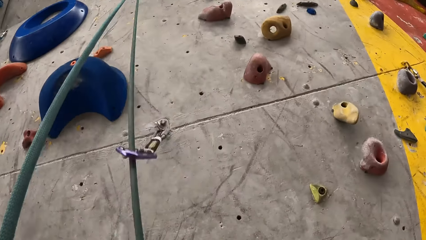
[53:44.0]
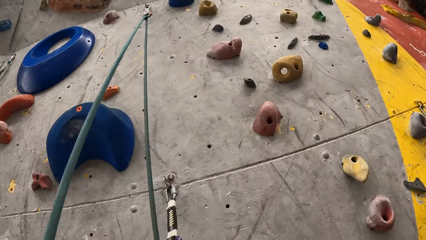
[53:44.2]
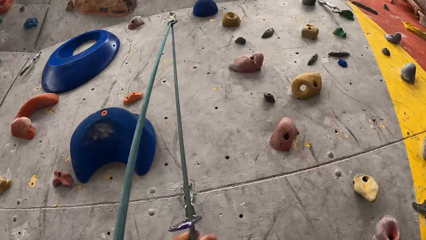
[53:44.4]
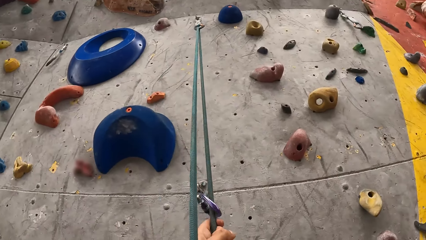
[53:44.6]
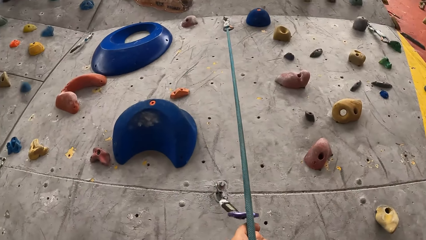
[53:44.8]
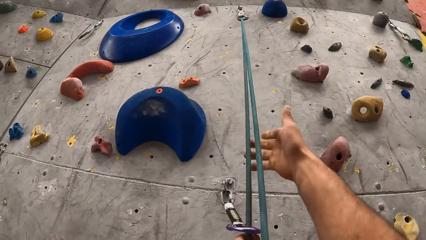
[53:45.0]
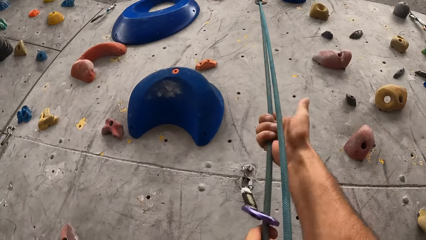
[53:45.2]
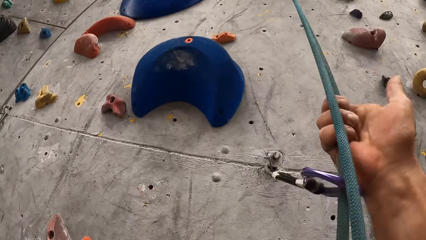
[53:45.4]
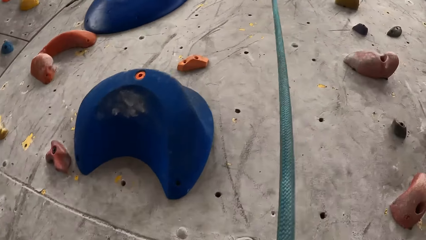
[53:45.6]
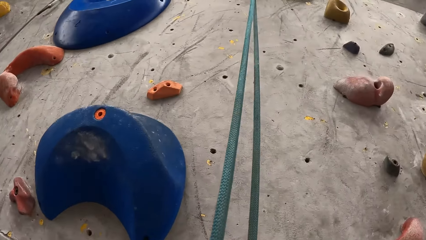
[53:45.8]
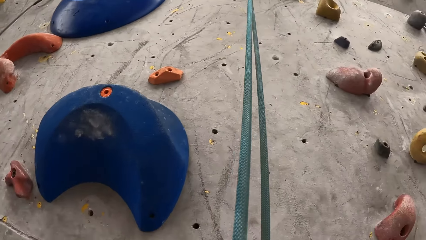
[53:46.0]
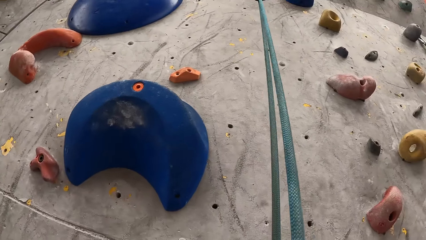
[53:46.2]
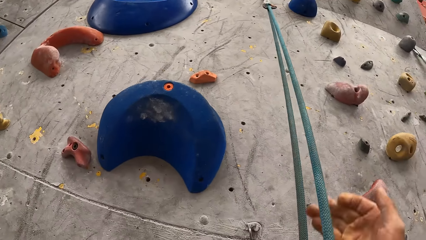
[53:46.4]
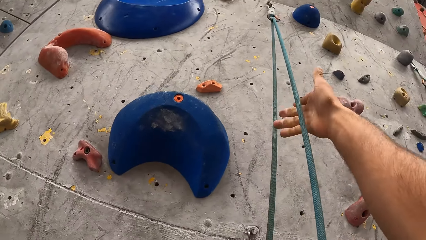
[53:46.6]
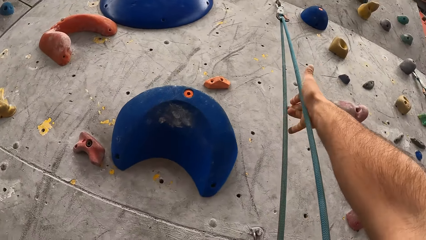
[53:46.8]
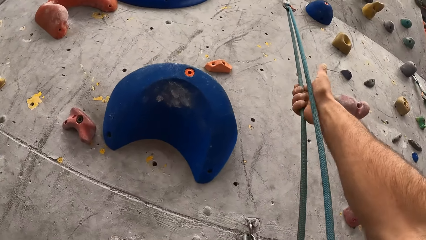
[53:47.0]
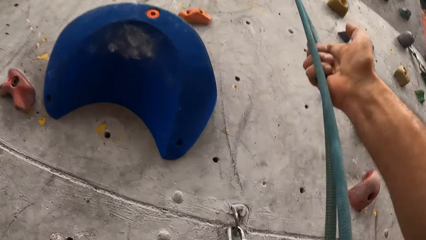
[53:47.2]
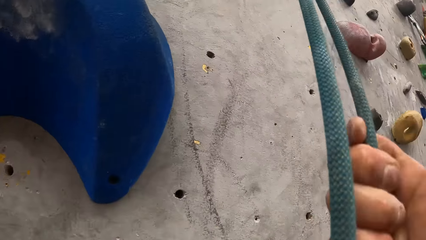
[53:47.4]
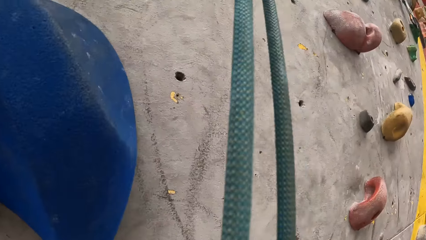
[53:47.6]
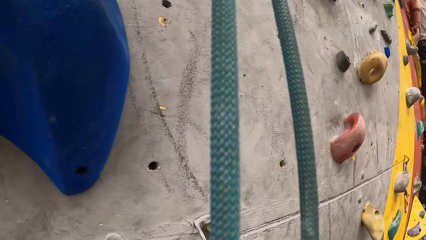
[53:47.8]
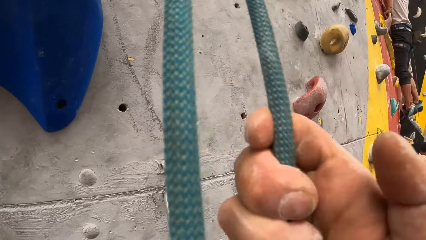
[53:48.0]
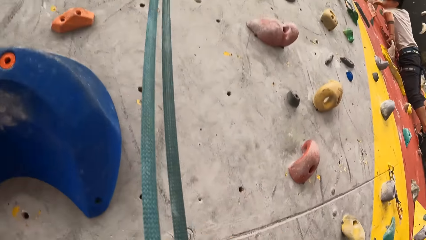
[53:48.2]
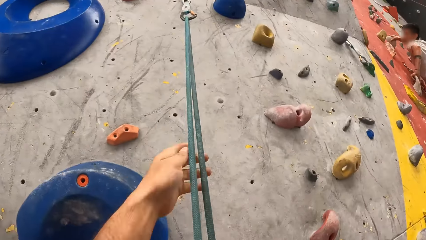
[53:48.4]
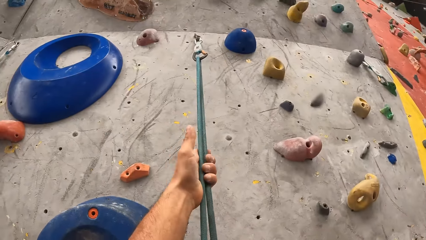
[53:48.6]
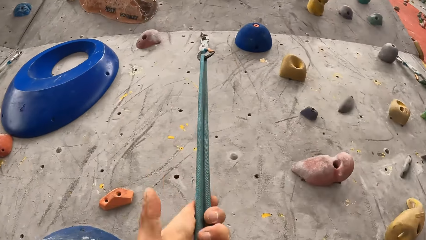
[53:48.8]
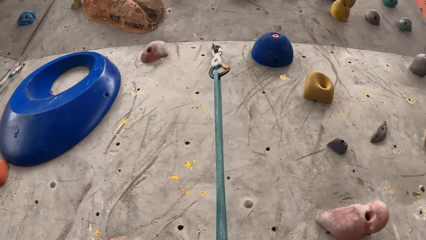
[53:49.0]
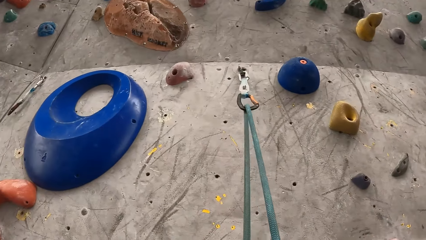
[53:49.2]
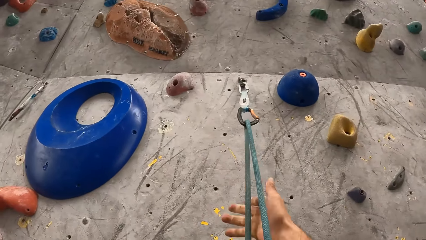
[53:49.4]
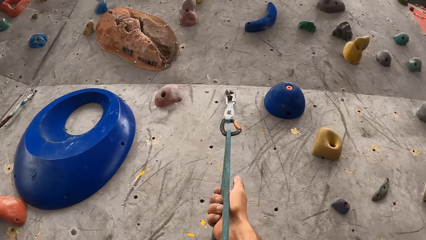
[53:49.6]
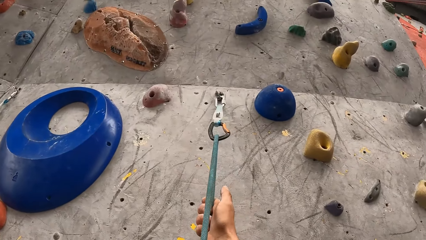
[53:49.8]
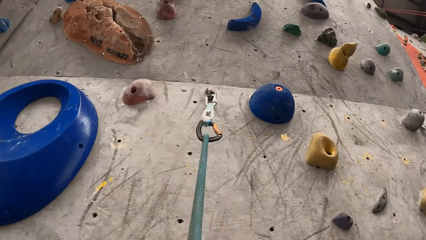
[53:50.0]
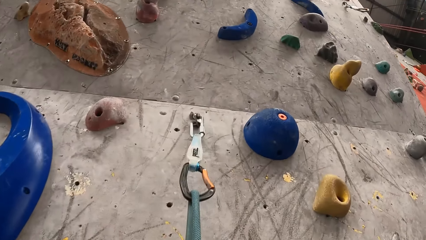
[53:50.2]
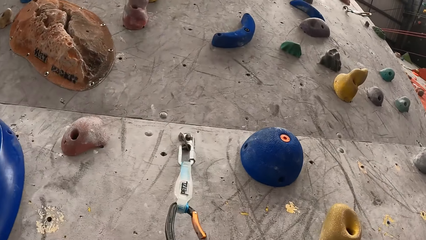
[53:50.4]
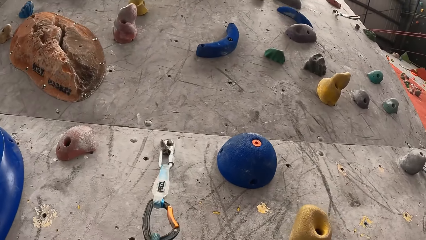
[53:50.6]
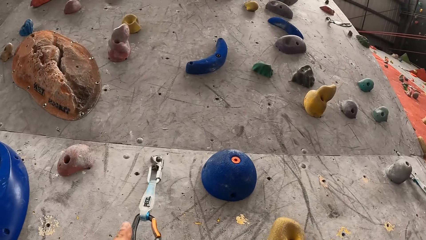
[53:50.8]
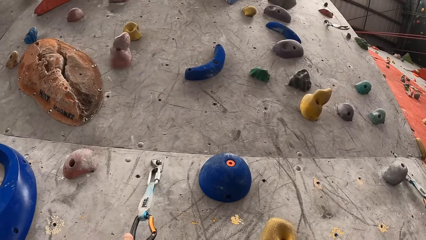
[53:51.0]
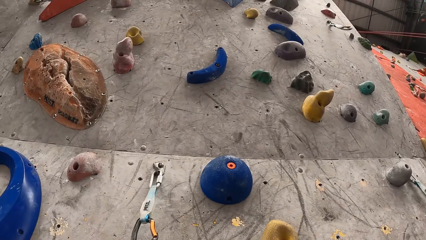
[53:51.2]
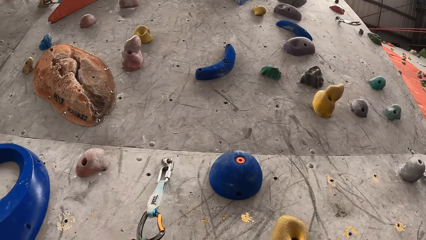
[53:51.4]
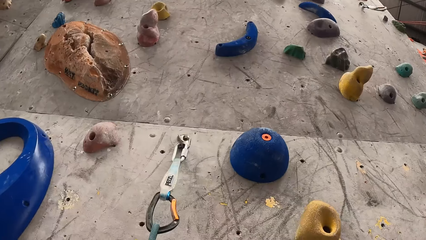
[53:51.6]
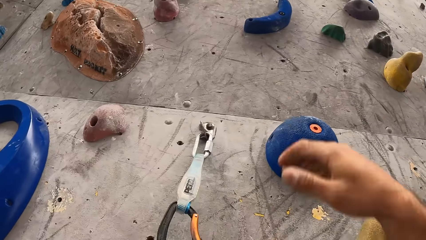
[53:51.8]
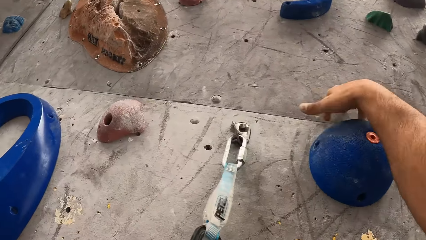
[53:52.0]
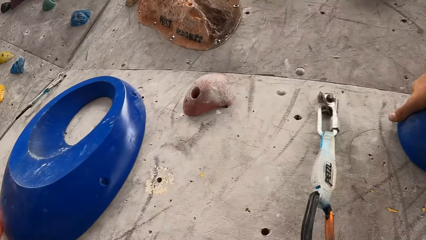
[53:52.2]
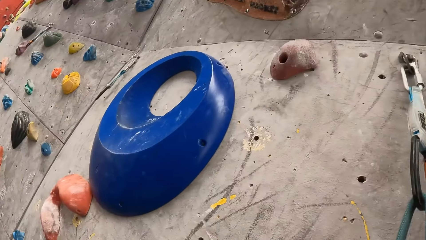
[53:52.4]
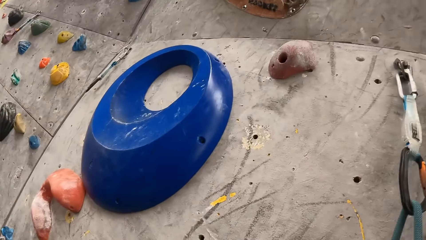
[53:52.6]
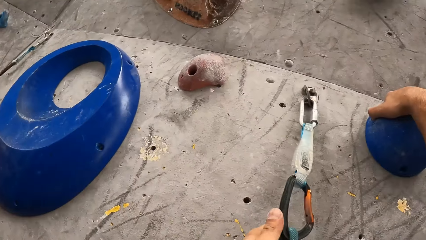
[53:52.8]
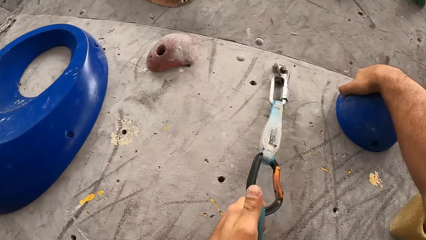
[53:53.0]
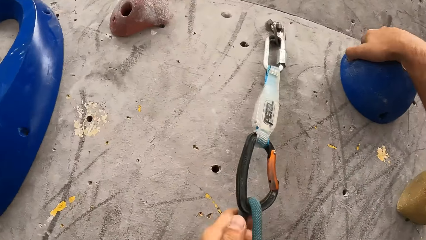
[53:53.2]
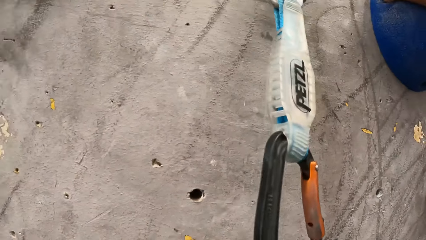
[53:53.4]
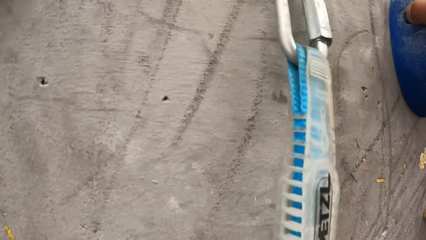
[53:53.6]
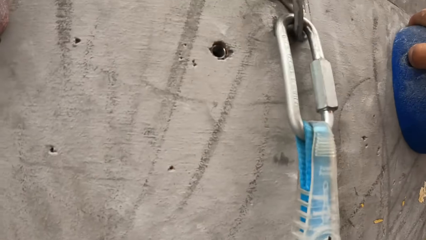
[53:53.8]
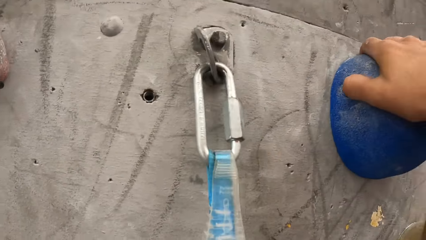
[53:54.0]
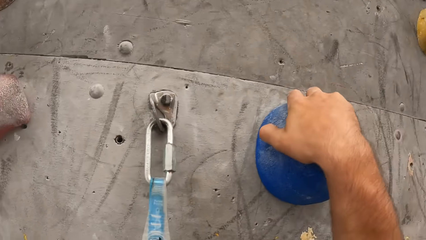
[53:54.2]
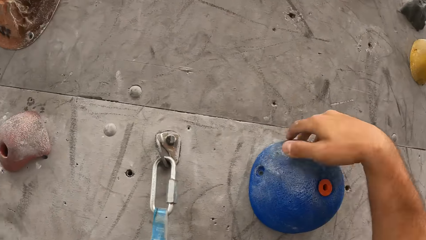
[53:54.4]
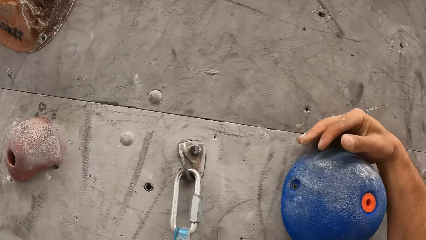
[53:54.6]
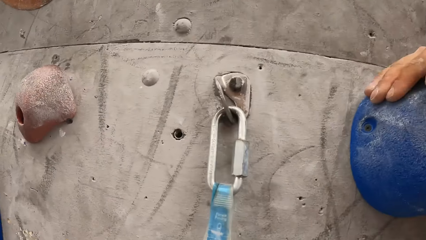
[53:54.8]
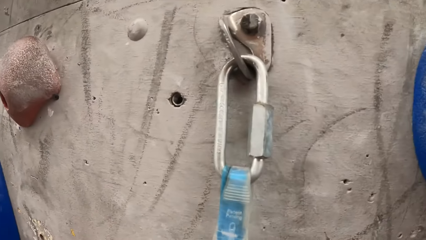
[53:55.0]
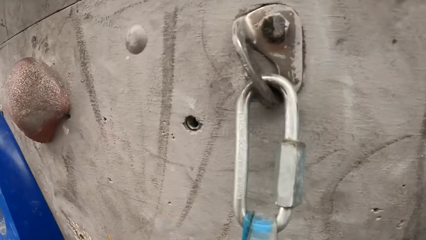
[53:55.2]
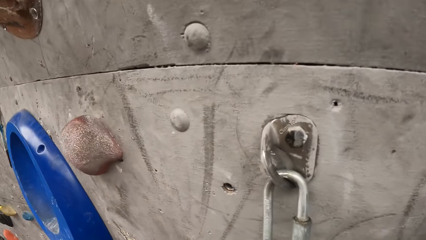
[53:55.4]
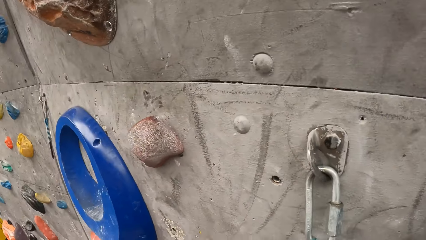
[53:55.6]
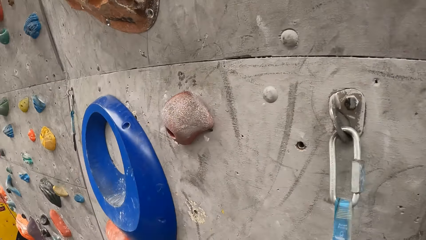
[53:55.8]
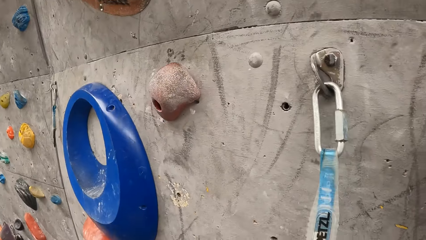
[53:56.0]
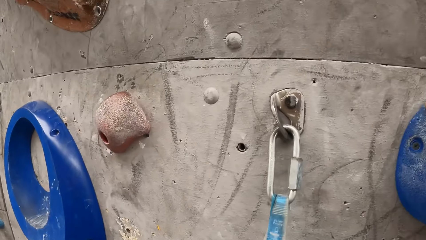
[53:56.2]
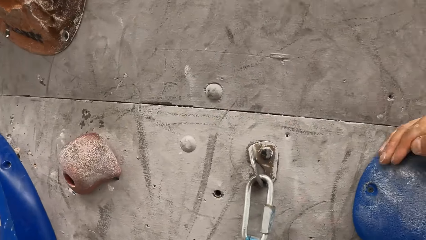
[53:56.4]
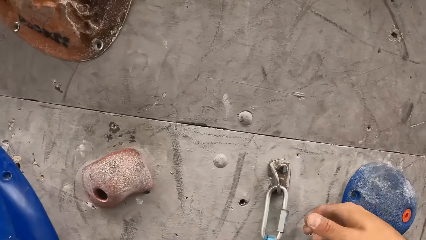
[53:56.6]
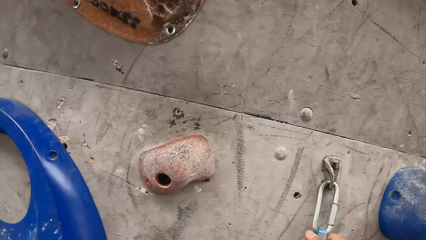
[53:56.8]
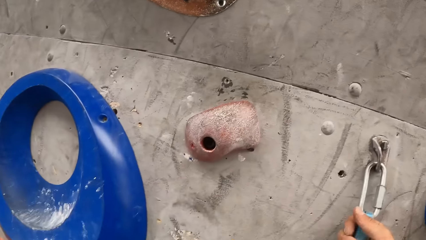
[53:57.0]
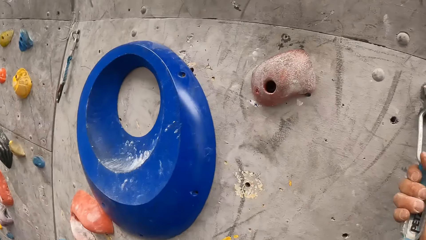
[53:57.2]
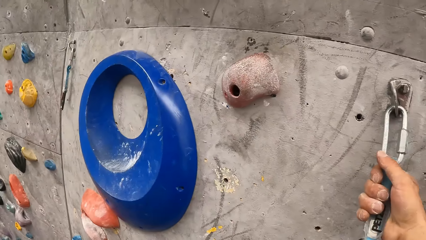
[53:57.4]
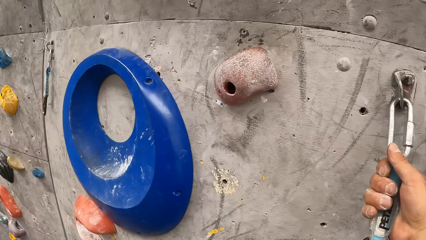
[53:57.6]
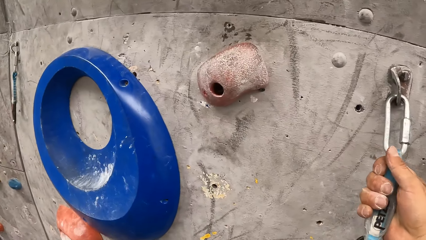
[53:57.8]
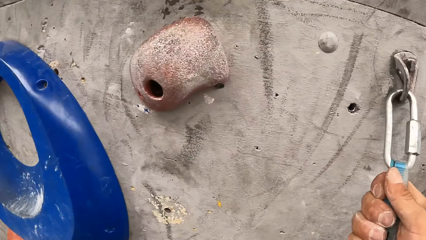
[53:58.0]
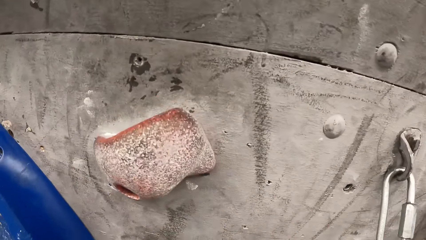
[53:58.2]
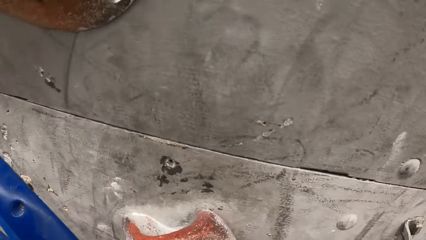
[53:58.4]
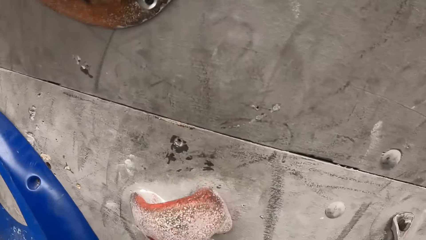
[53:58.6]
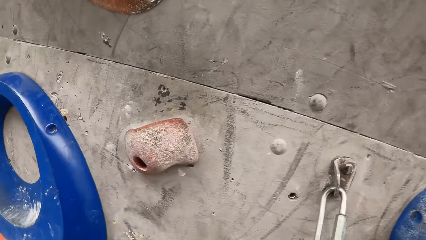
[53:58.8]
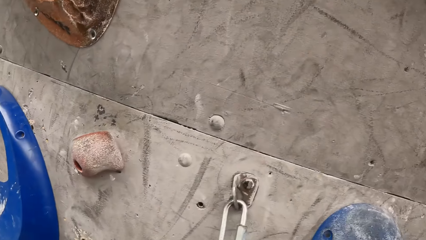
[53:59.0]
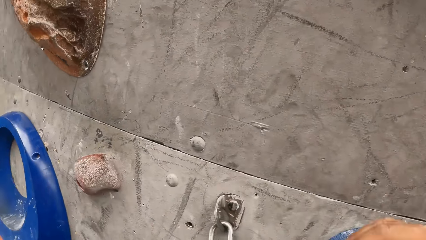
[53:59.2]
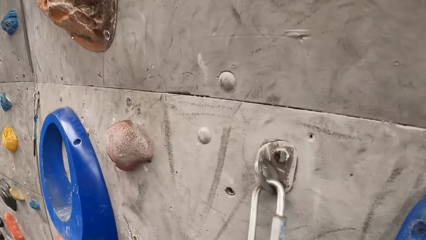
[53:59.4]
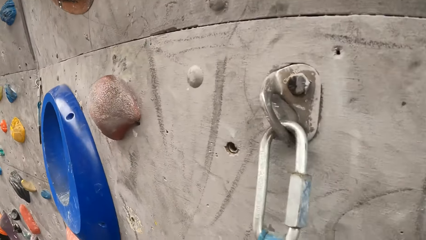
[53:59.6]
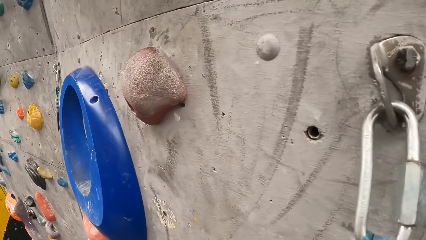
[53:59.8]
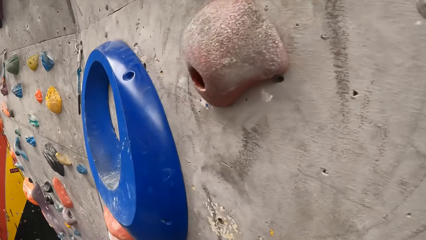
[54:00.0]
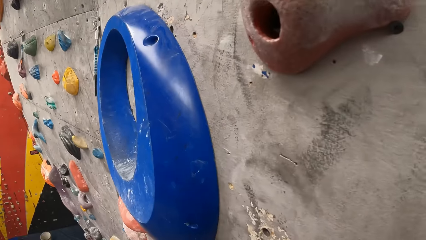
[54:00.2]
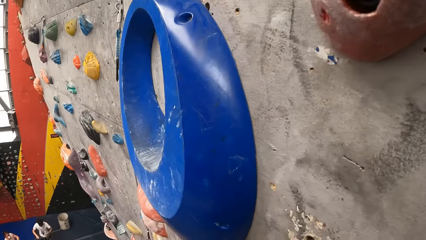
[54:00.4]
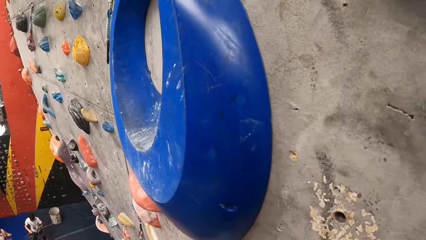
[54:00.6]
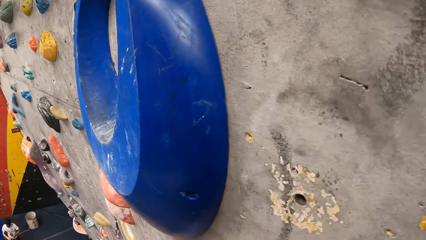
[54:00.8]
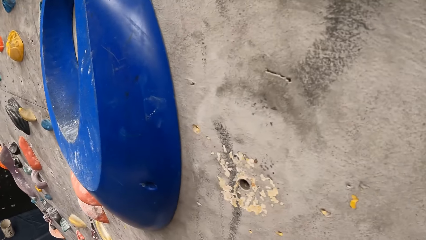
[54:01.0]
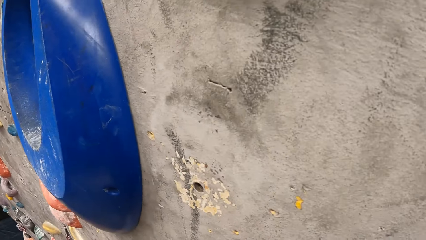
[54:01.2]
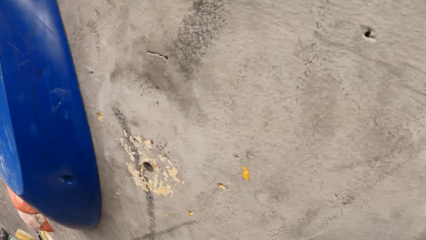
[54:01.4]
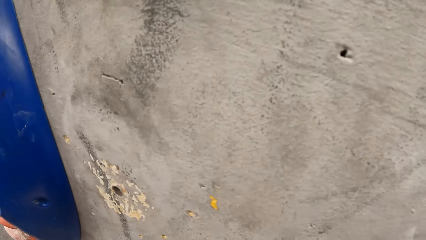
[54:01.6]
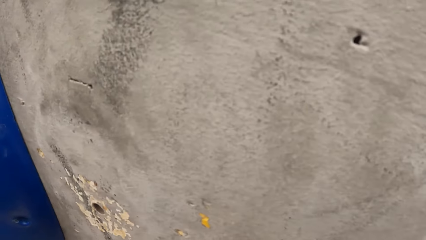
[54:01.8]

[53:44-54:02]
The camera wearer touches the climbing bouldering wall with the right hand. He adjusts his right hand on the climbing bouldering wall. He touches a climbing wall ring hook with the right hand. He looks around the climbing wall.
